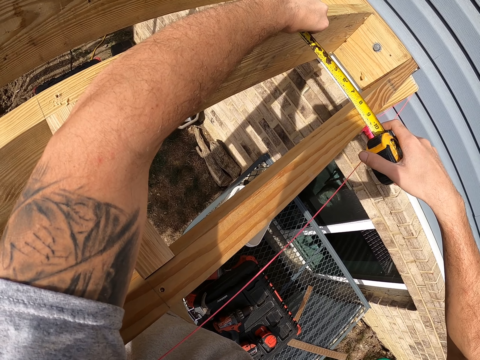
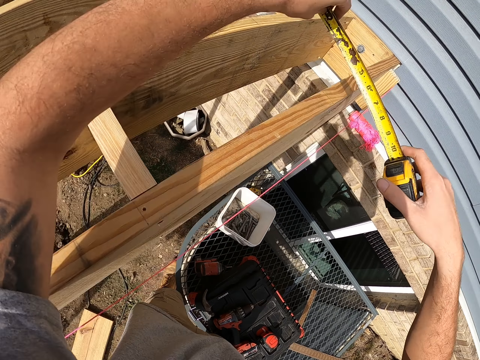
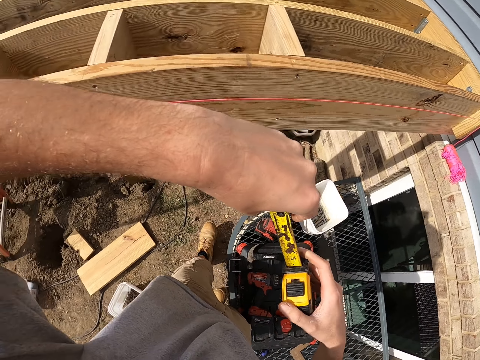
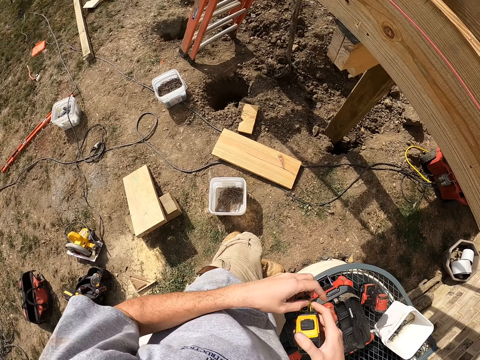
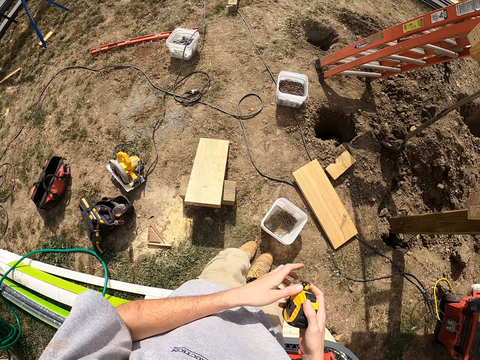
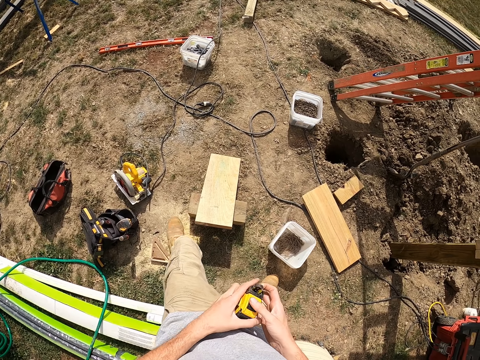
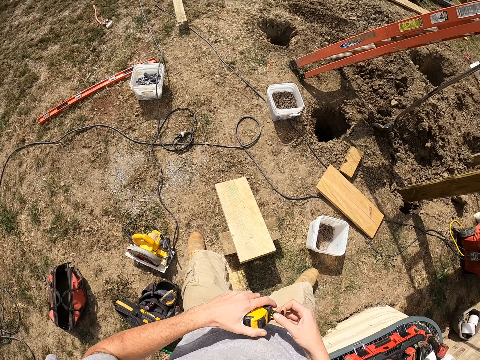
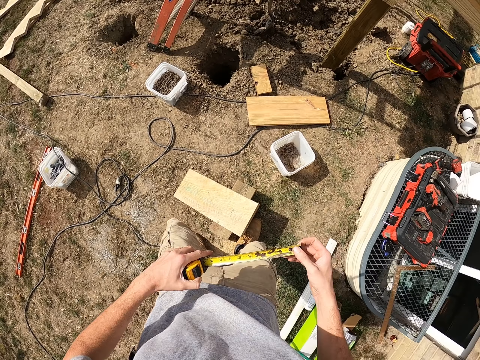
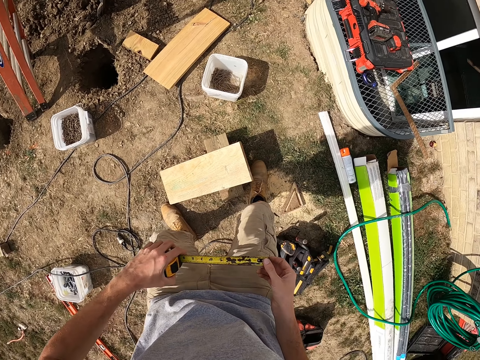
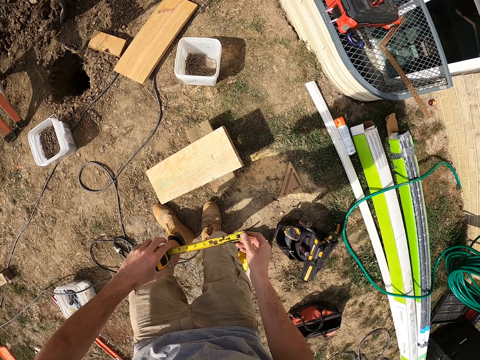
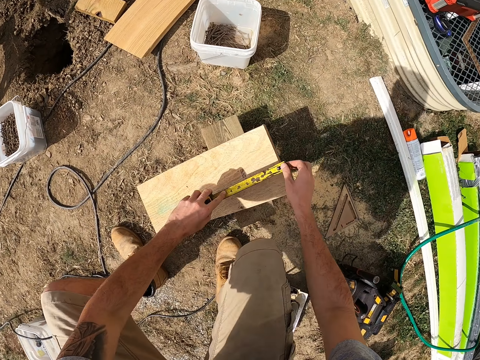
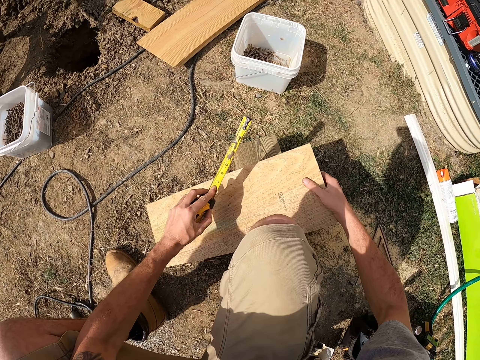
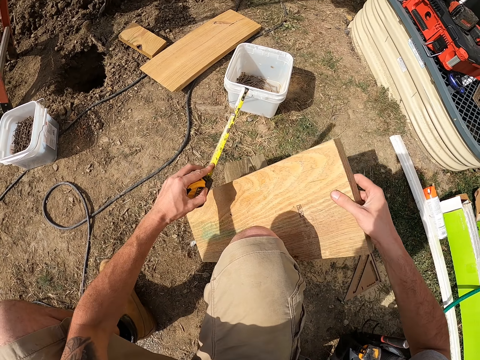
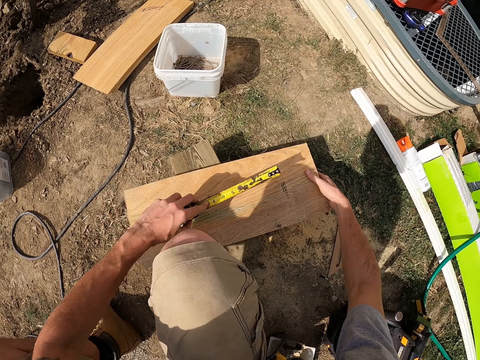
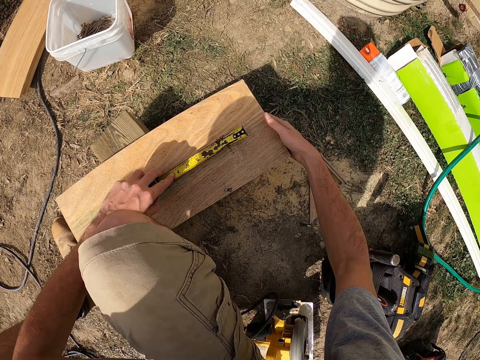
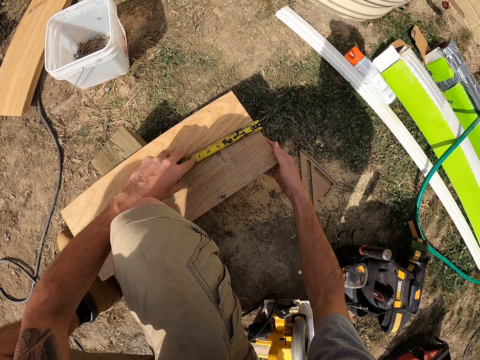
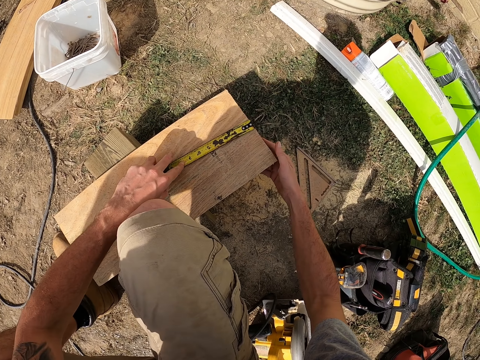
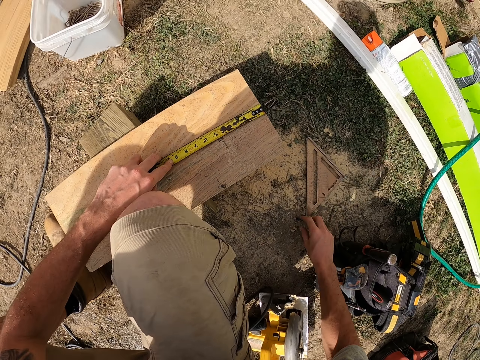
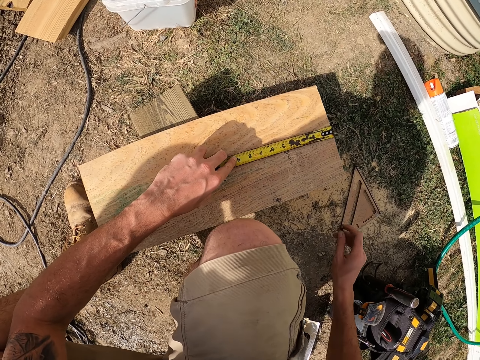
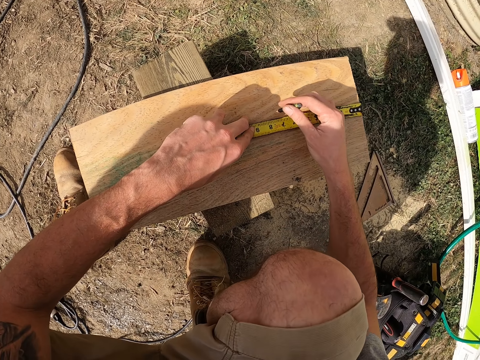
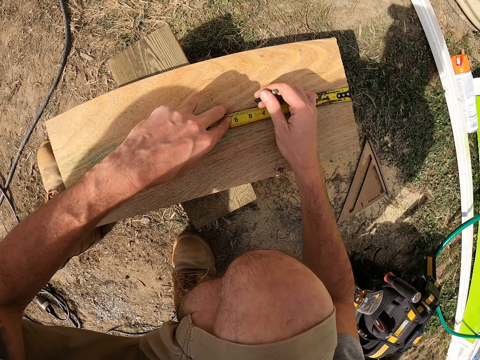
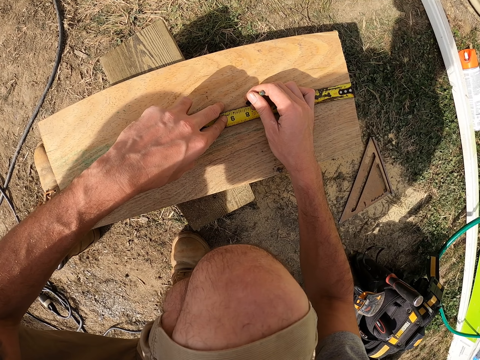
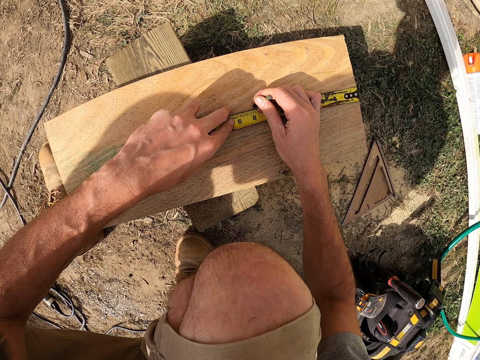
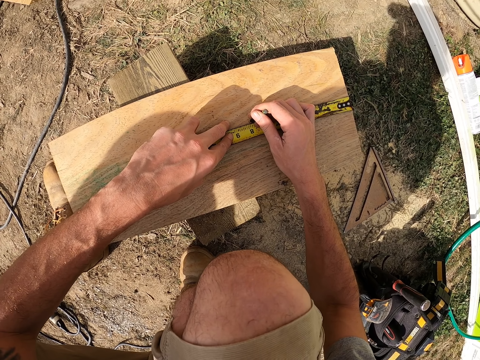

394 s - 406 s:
The camera wearer picks up a pencil from the ground. They draw a mark on the wood.

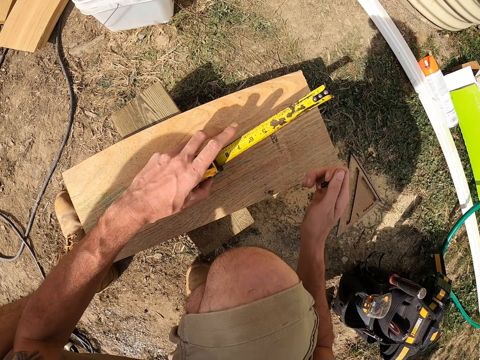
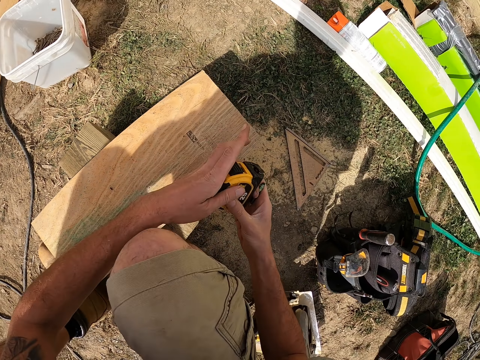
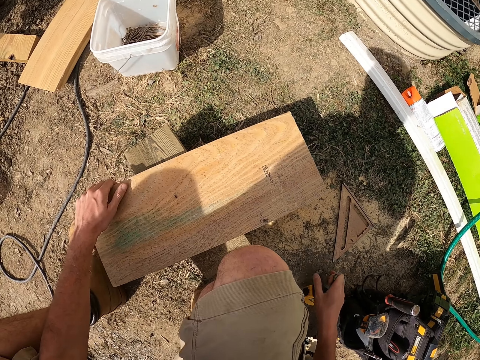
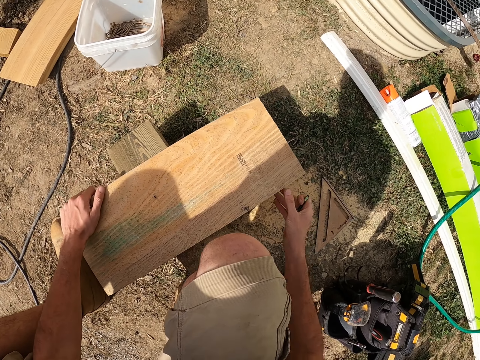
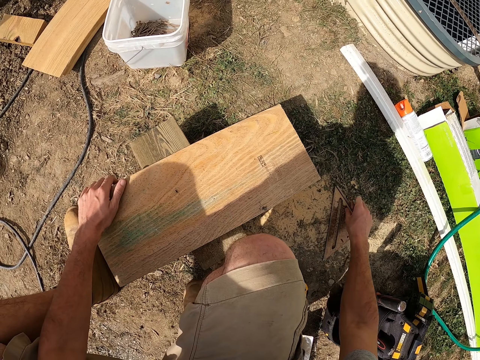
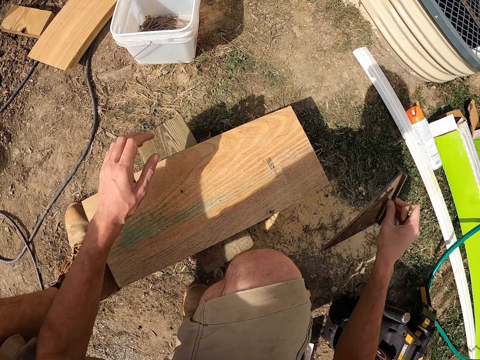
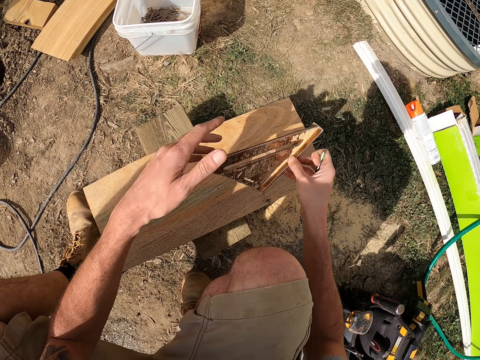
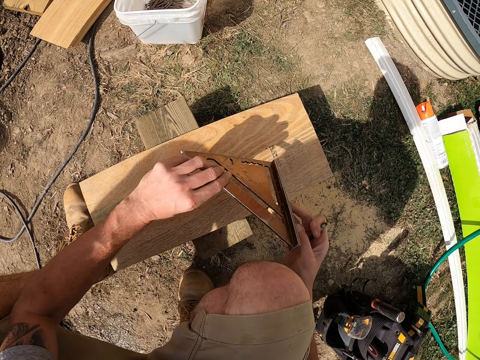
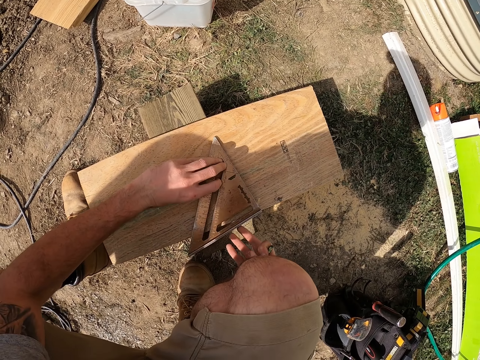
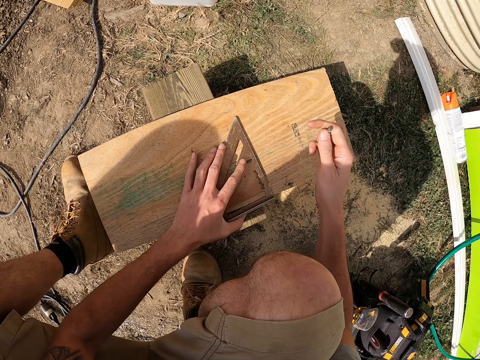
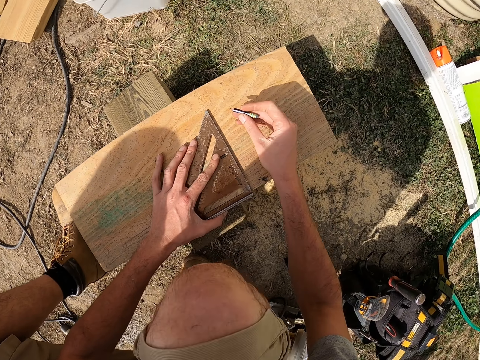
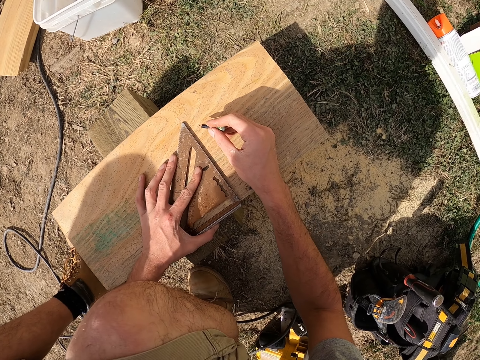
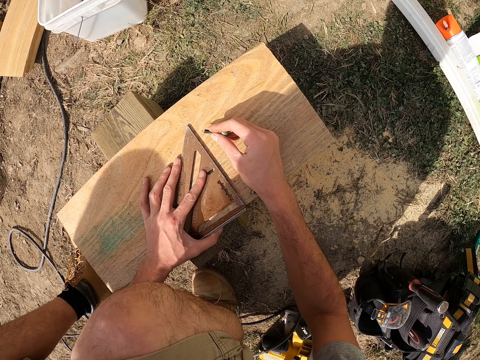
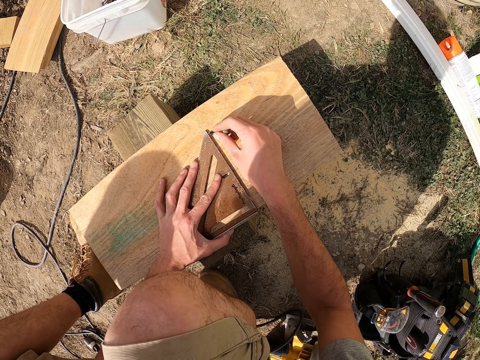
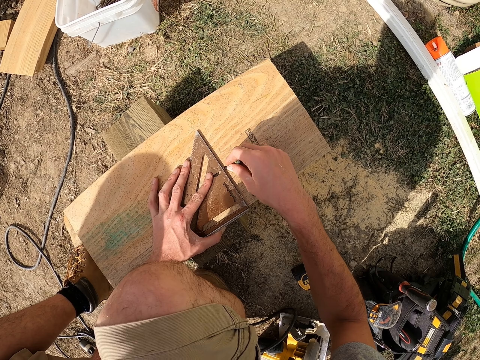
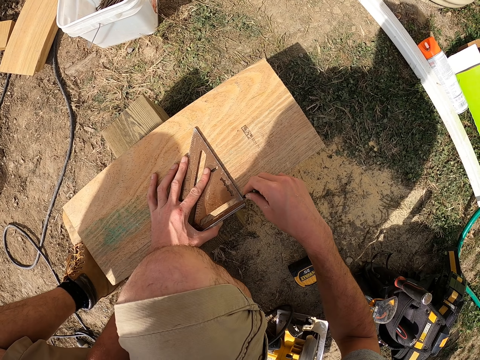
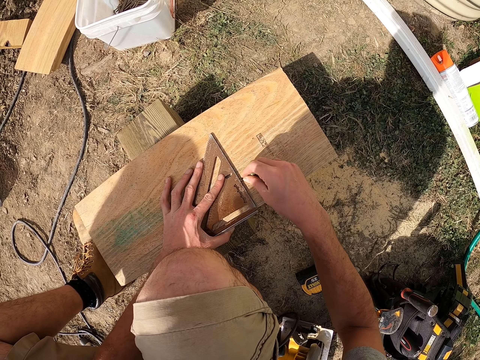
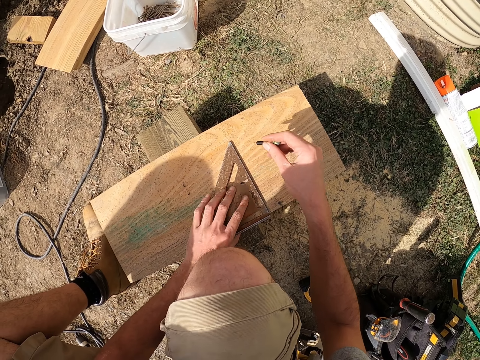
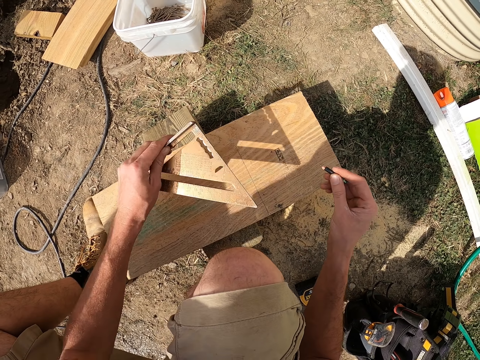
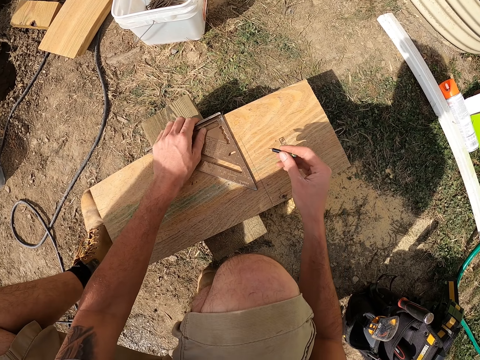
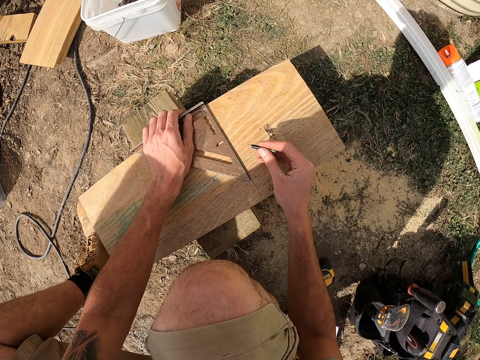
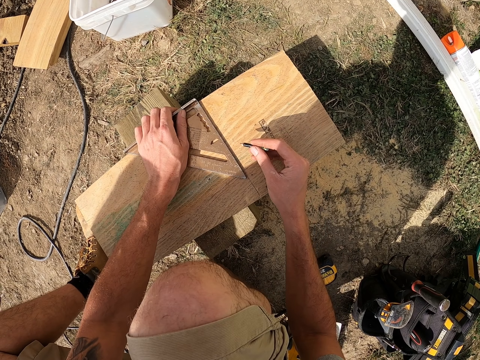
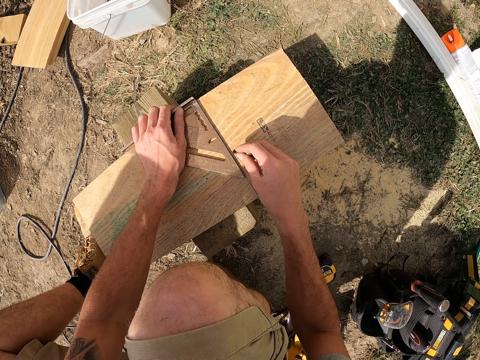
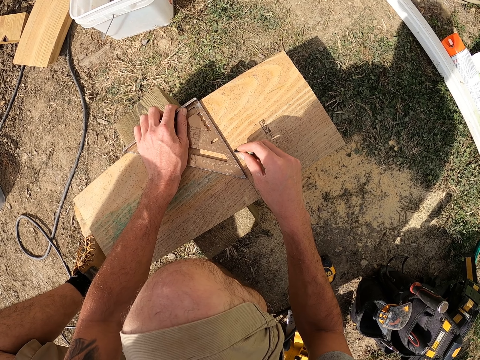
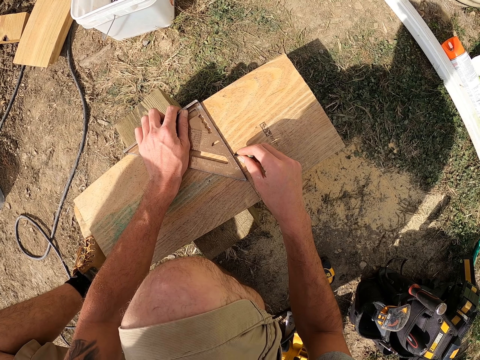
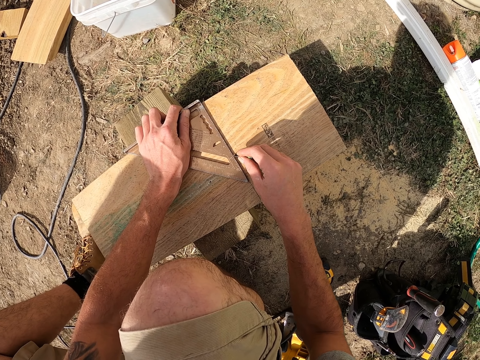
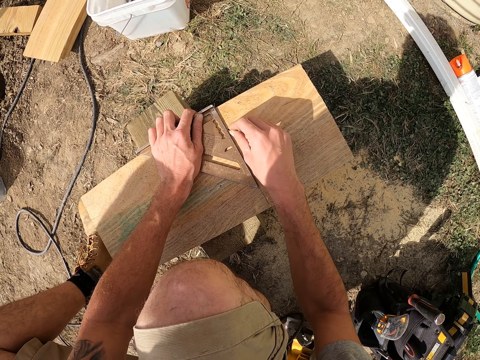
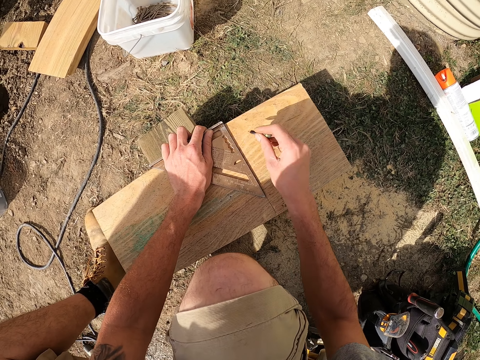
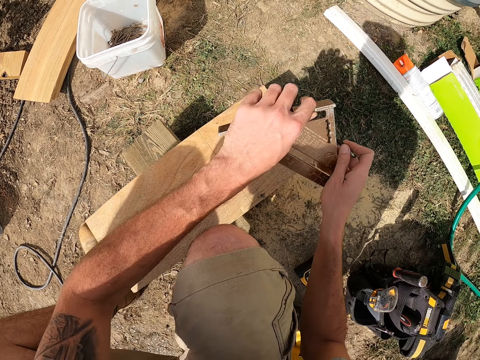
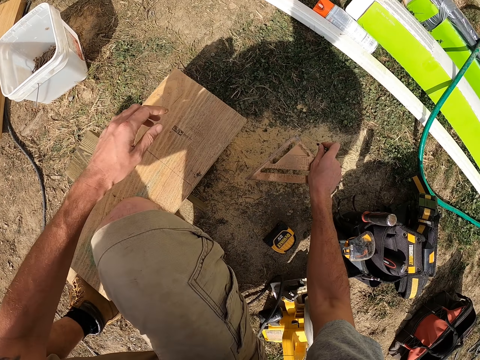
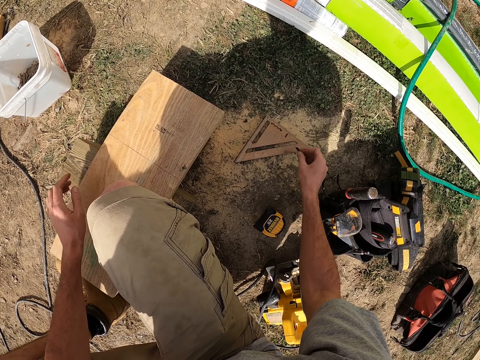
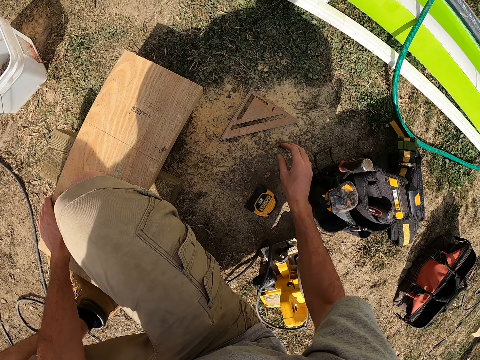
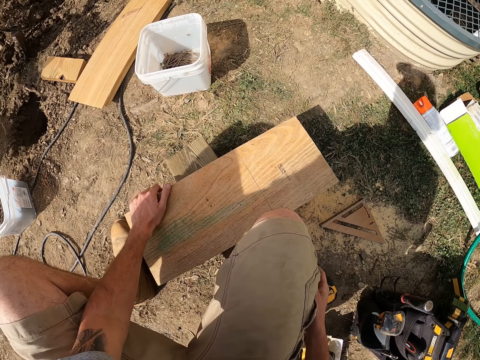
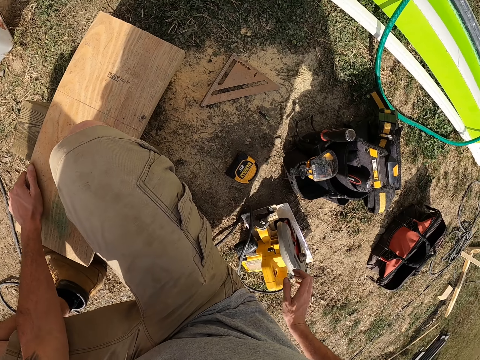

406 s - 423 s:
The camera wearer puts the tape measure on the ground. They pick up a square from the ground, put the square on the wood, and measure the size required. They draw a straight line on the wood. They put down the square and put down the pencil.
